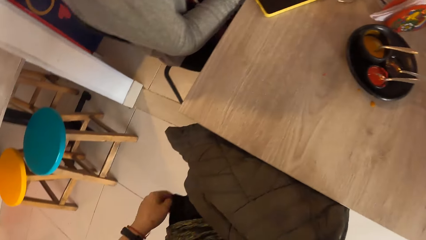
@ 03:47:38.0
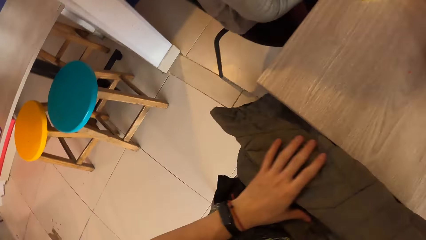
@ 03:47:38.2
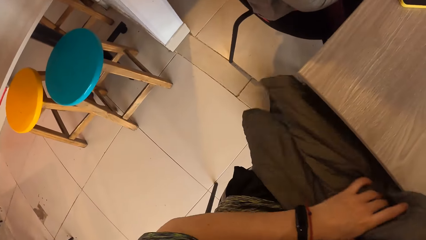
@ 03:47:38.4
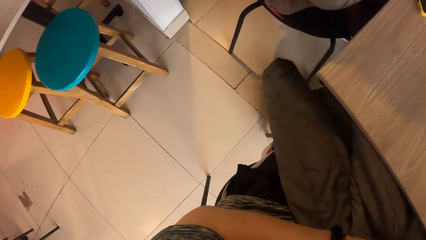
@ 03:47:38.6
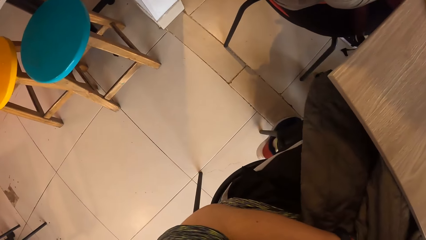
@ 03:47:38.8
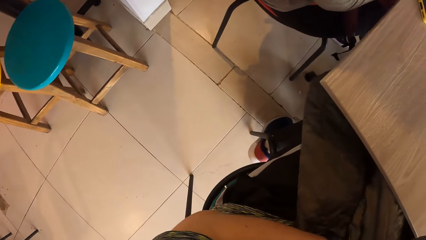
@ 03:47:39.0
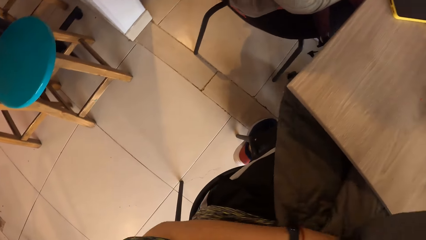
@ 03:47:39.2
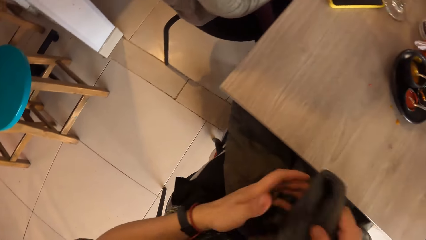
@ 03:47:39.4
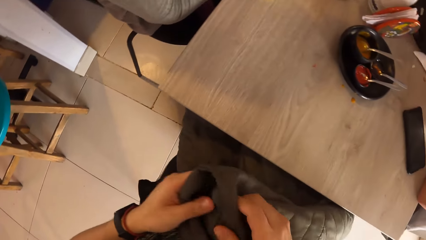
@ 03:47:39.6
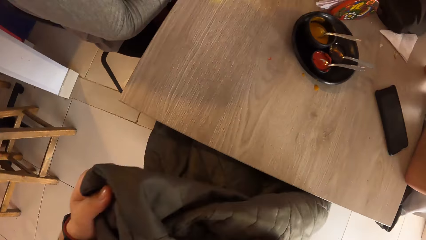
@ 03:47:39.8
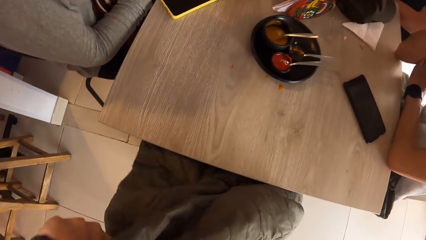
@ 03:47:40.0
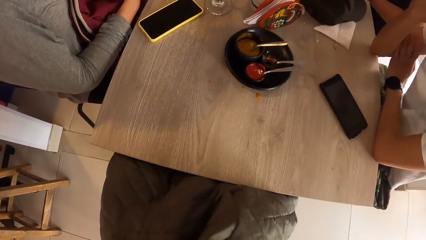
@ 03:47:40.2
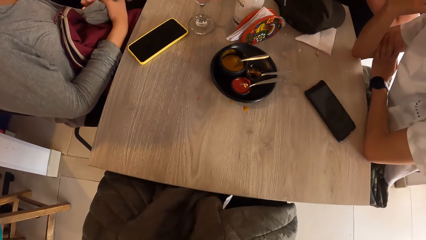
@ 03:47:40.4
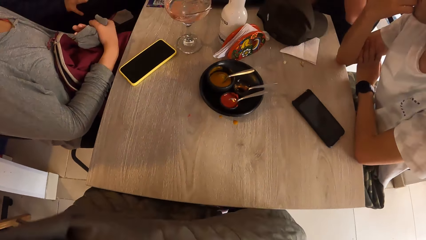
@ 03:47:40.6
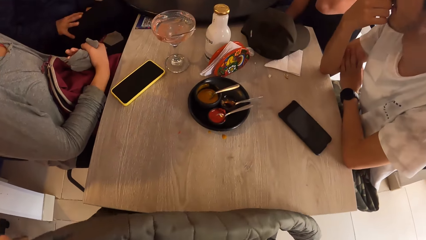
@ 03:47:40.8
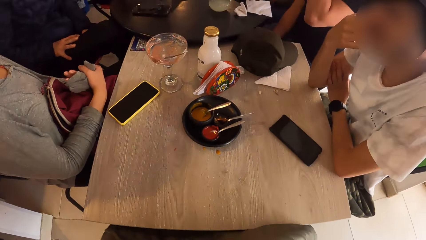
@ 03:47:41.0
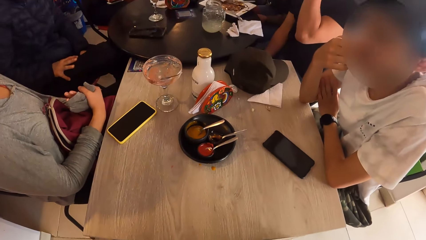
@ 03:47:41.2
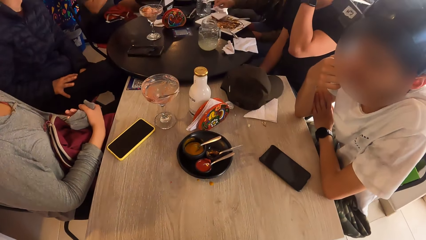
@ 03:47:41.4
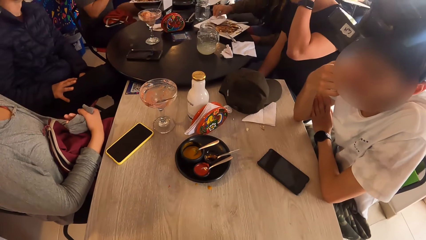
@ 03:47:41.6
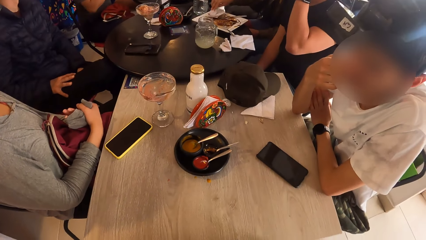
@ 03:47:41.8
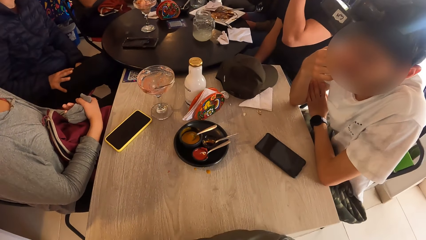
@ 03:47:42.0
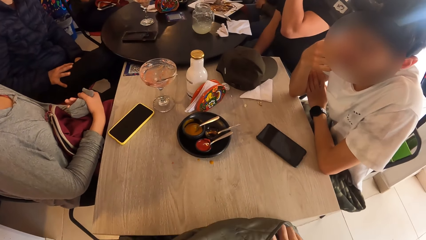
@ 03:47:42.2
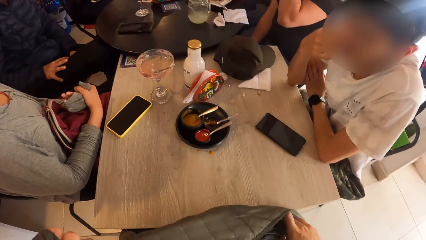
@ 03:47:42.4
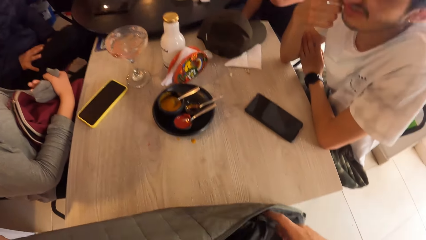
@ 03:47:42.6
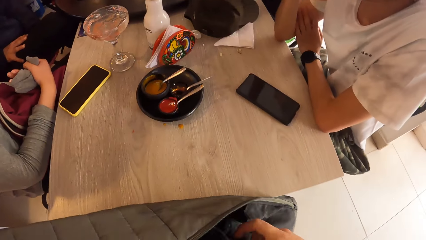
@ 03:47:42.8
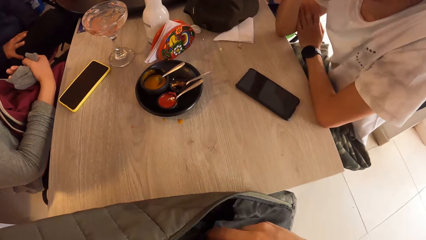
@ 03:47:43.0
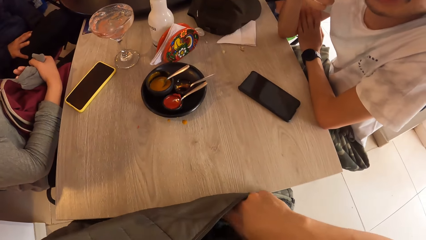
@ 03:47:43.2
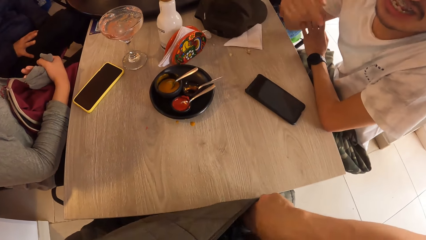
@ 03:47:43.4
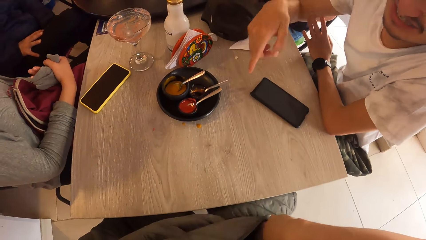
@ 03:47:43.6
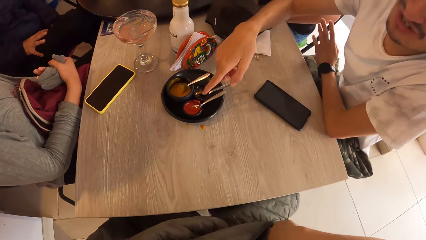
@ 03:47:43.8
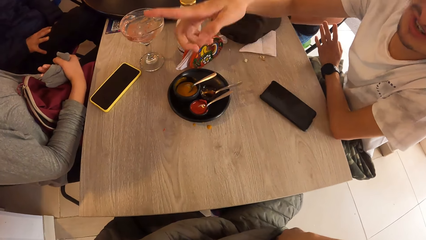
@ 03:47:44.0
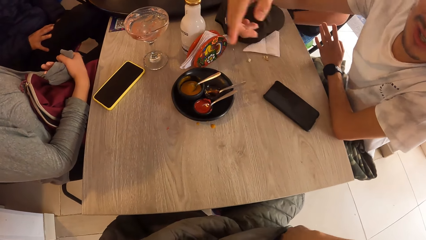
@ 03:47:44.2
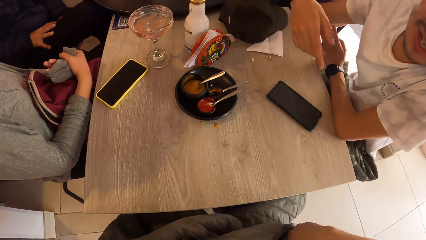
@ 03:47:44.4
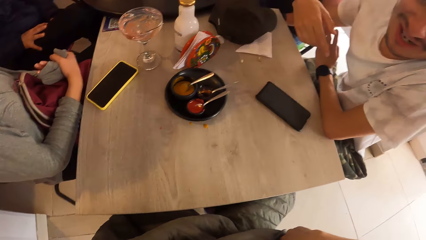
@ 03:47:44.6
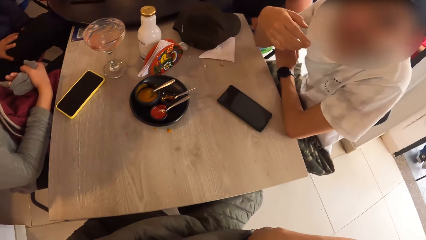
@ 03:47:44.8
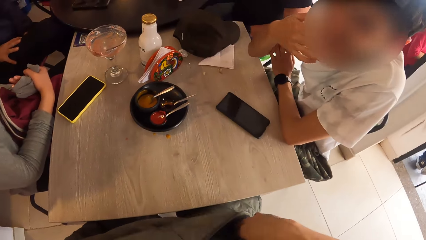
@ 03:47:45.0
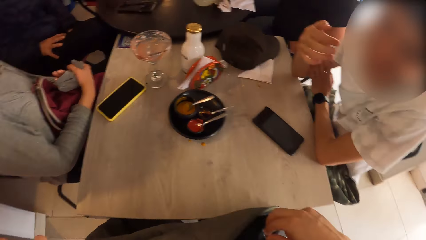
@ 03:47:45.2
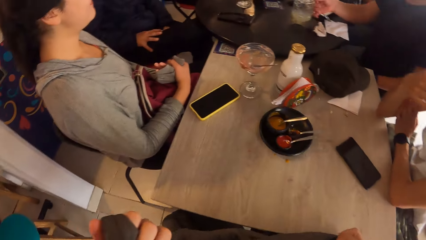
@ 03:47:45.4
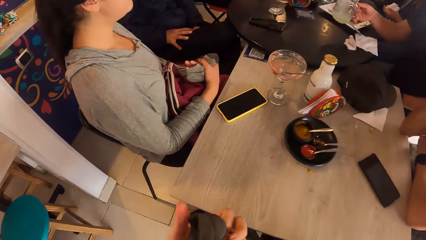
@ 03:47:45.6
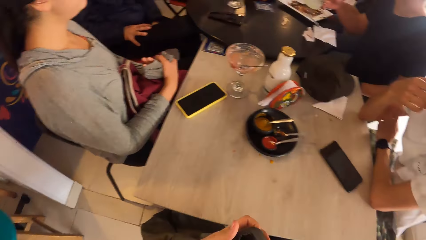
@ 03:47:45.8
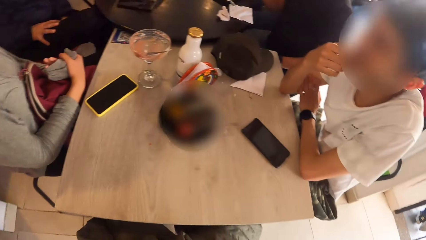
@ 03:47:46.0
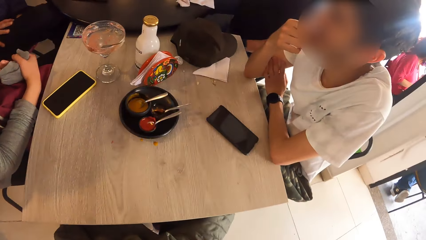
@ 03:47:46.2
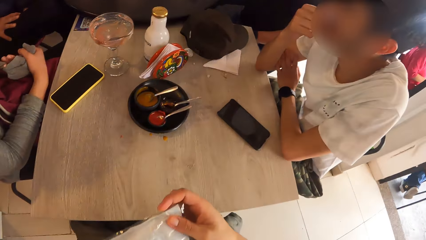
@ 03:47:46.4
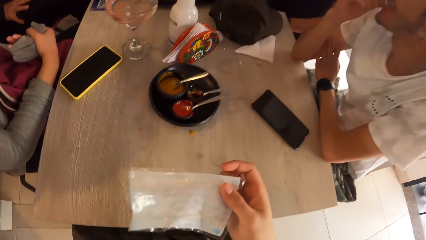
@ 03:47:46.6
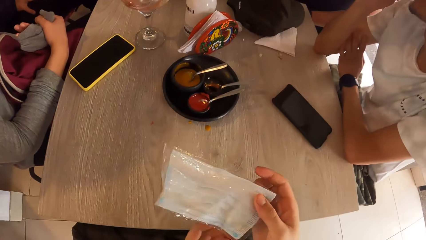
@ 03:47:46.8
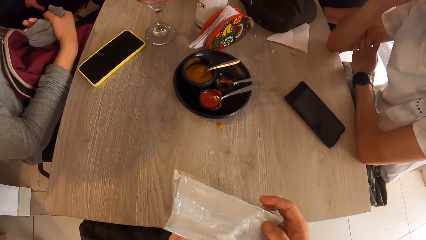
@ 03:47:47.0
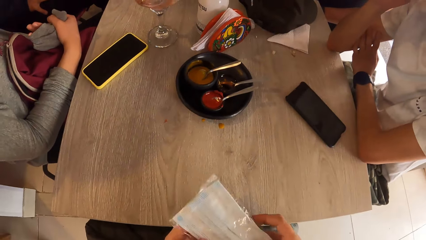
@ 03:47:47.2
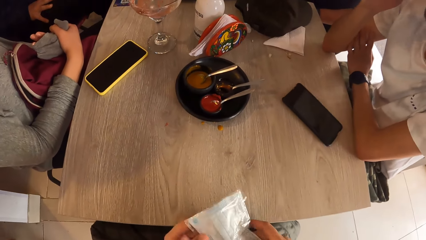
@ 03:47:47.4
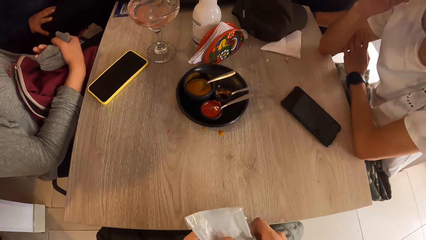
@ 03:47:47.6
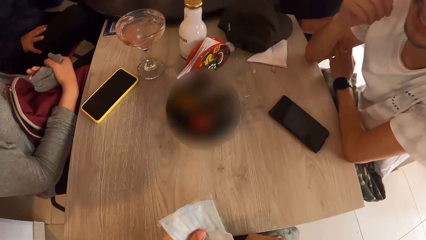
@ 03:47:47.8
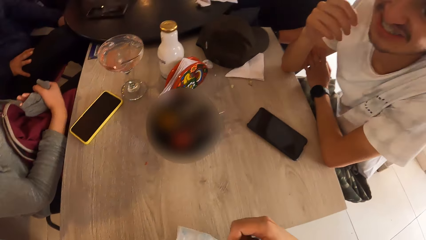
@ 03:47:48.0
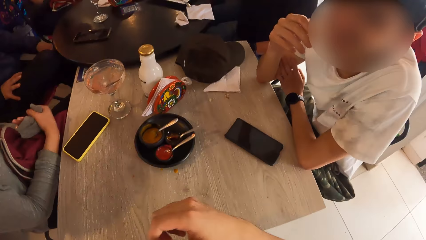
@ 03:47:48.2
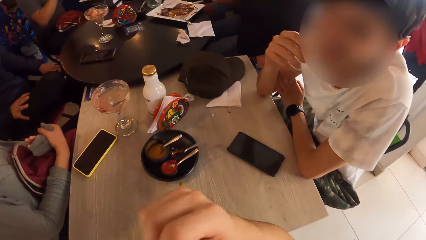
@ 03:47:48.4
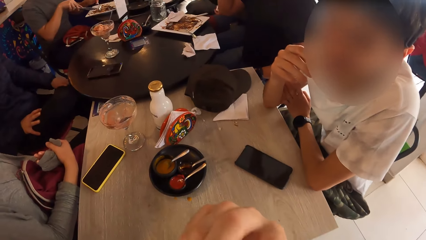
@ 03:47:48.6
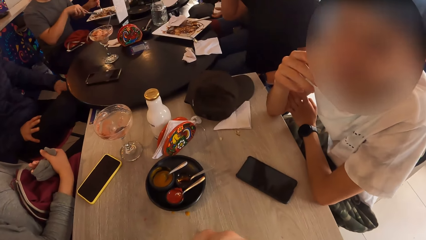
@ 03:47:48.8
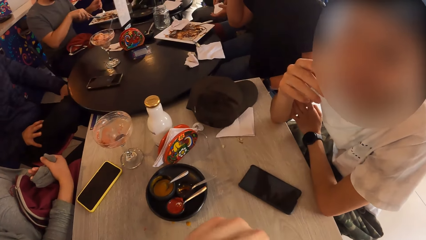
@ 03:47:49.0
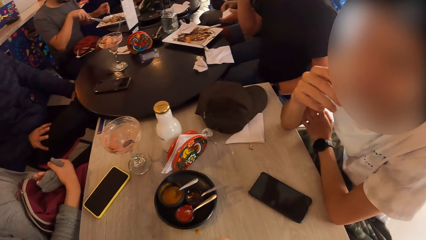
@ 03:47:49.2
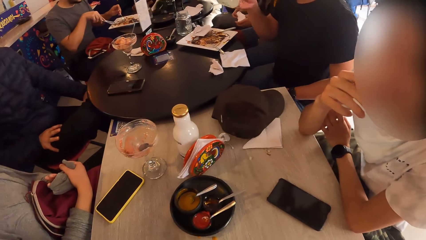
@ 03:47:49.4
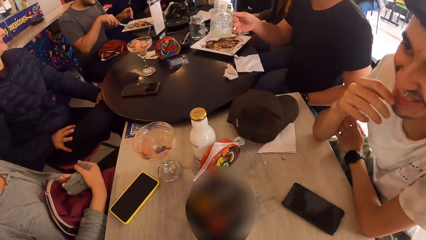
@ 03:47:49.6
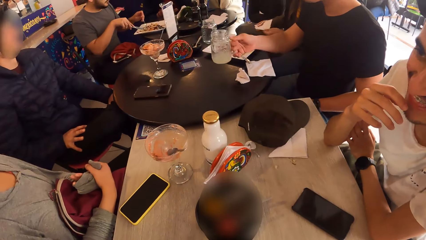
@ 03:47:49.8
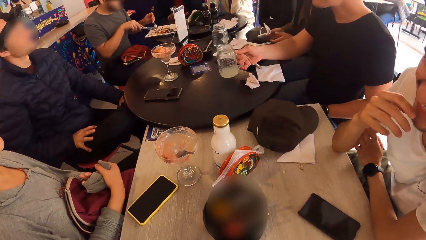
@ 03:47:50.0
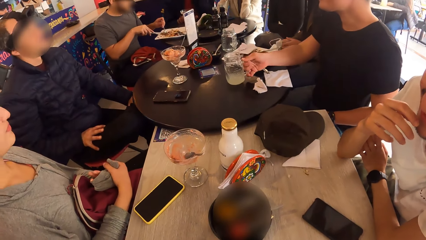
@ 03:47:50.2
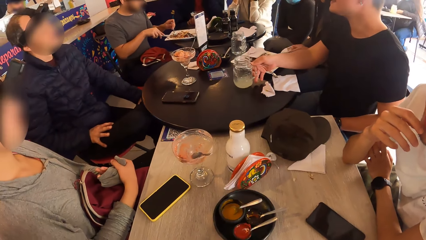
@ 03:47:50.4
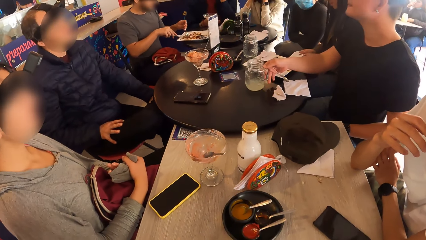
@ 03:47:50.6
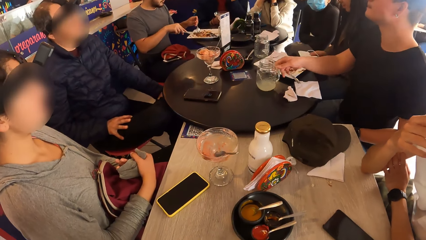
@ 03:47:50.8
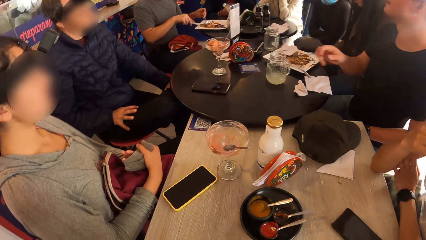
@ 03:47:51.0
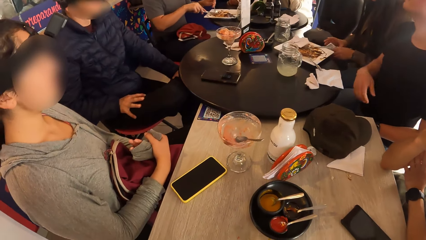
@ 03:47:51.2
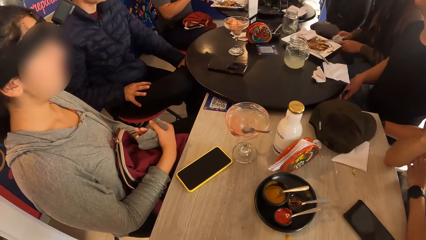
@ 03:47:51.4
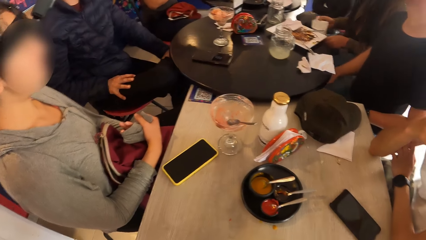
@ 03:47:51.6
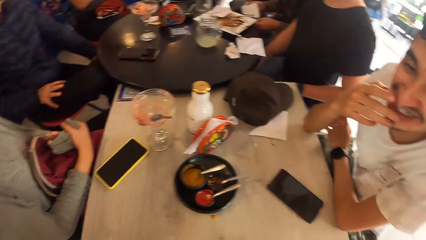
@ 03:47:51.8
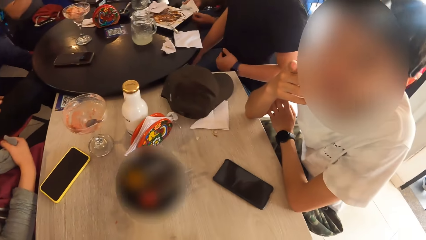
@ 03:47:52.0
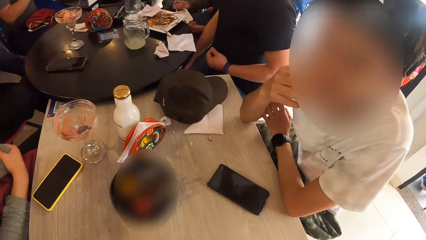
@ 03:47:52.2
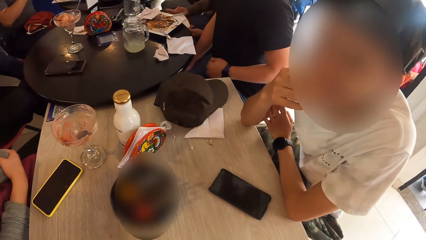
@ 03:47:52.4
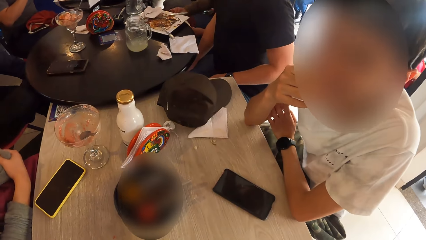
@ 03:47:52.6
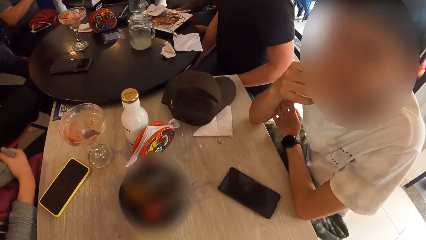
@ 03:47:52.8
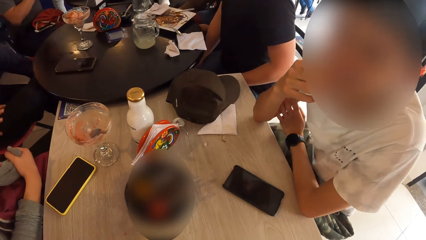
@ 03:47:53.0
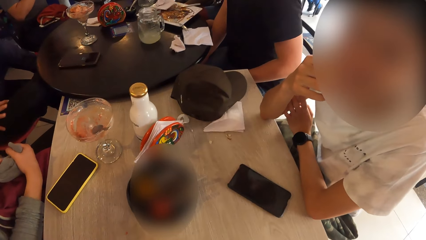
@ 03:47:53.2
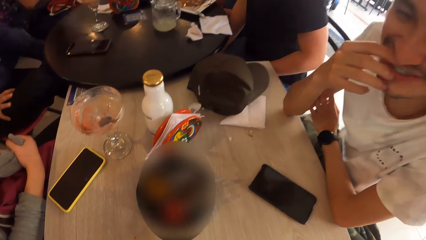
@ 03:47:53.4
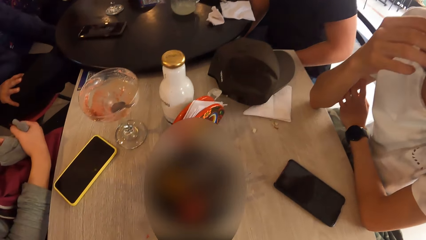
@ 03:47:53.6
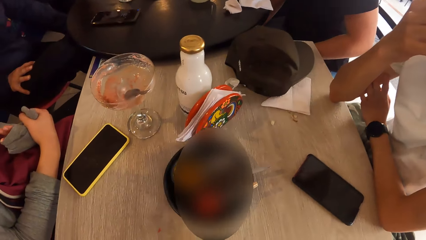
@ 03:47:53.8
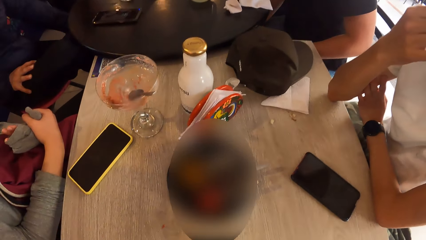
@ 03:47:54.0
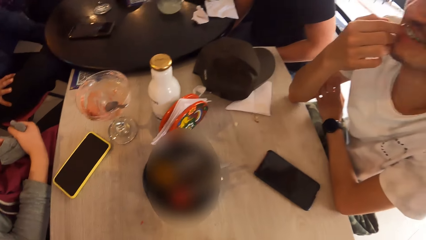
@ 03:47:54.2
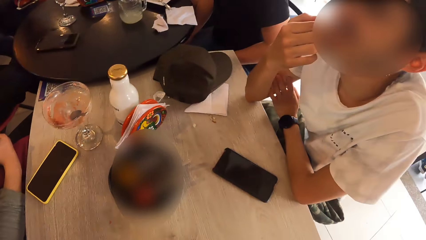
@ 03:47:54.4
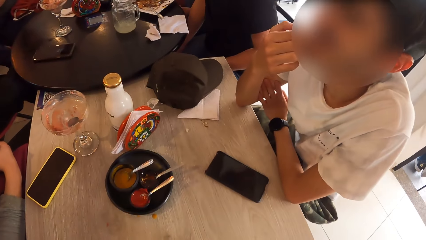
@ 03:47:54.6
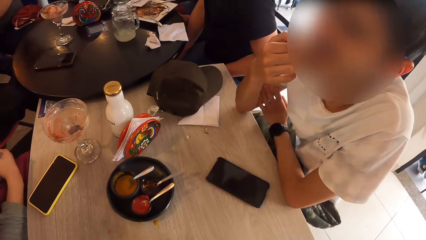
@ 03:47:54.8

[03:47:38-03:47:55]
The camera wearer looks around and touches the jacket. He touches a nose mask in his right hand with his left hand. A man cuts the meat in the plate with the knife in his right hand. The camera wearer looks around.
